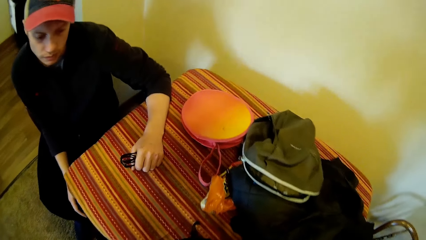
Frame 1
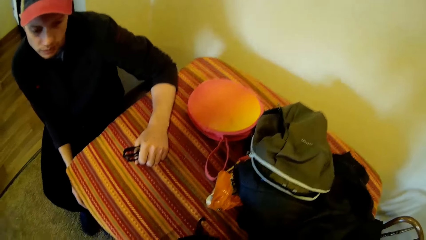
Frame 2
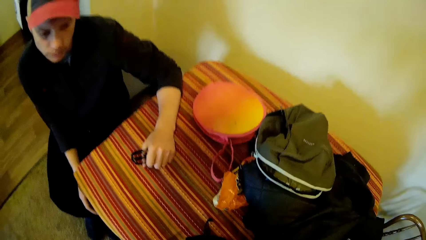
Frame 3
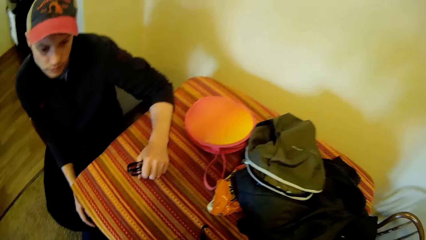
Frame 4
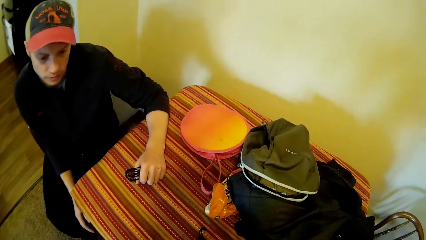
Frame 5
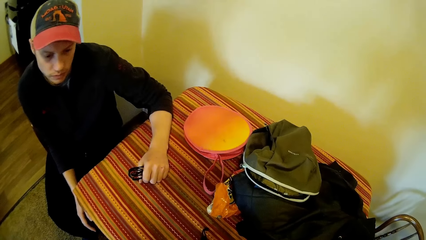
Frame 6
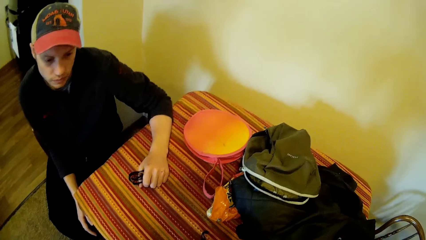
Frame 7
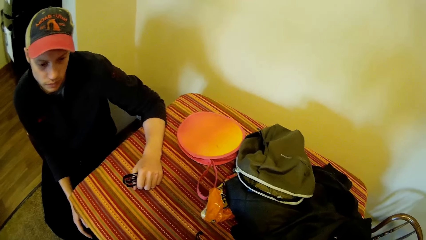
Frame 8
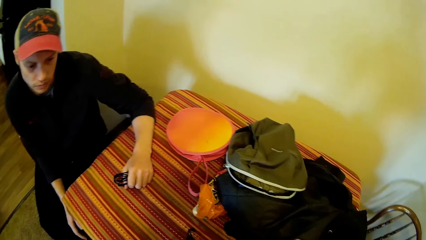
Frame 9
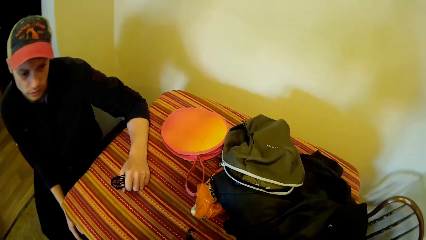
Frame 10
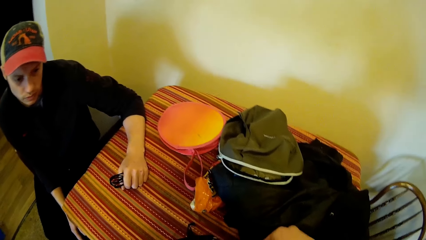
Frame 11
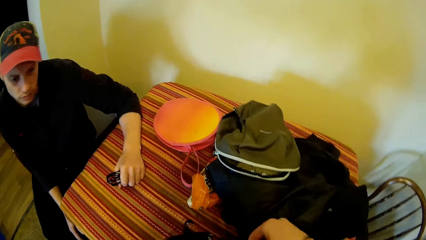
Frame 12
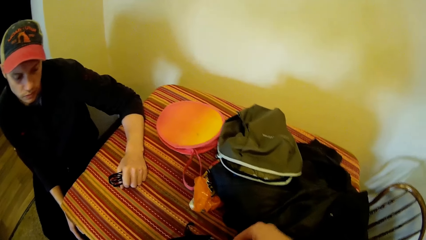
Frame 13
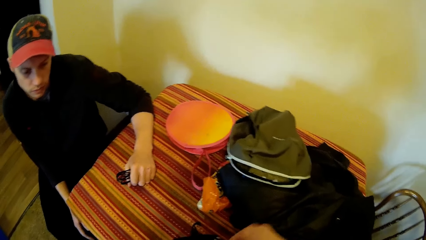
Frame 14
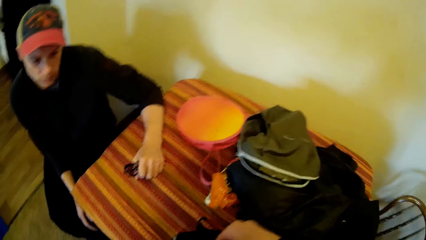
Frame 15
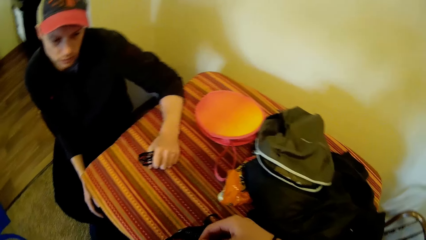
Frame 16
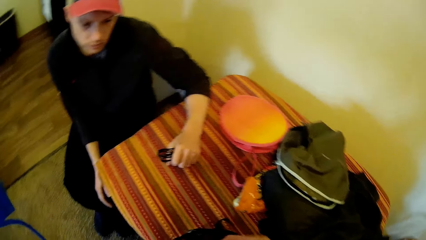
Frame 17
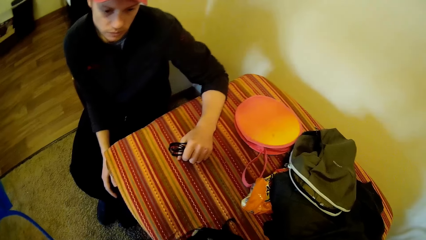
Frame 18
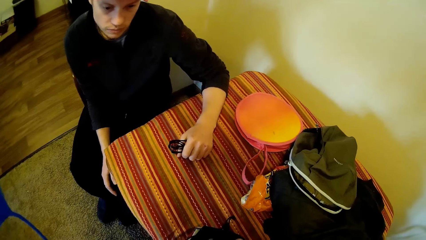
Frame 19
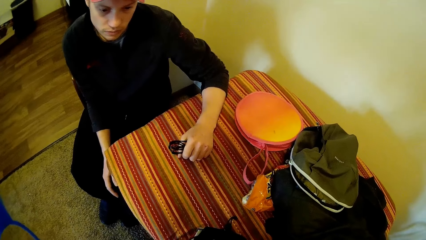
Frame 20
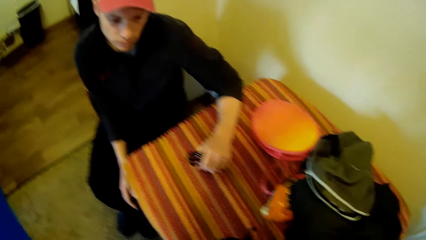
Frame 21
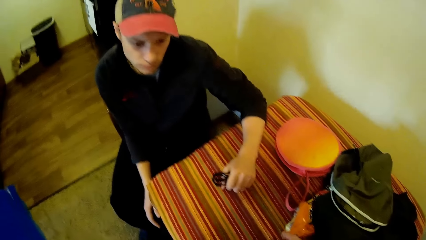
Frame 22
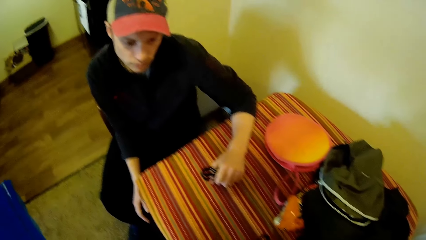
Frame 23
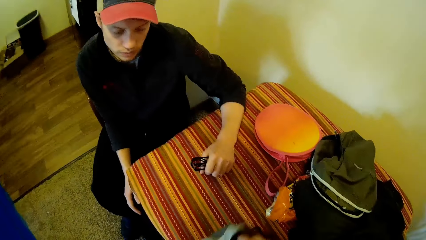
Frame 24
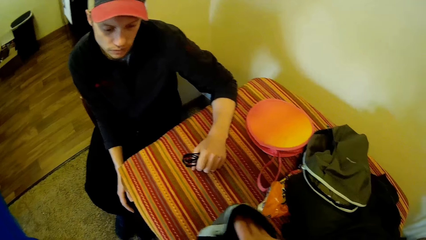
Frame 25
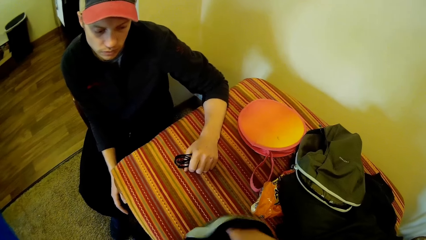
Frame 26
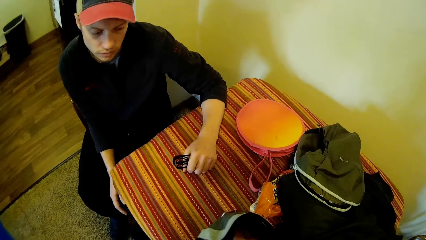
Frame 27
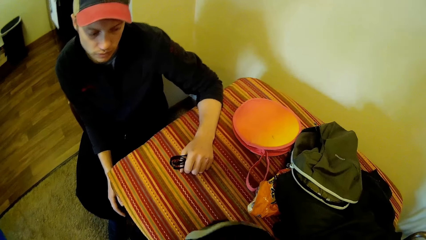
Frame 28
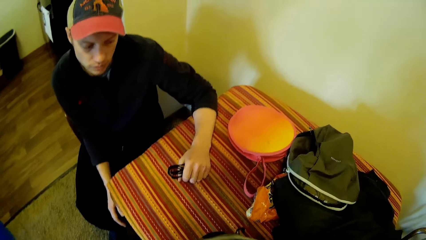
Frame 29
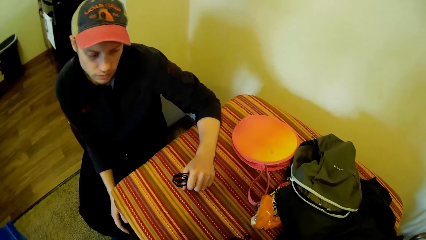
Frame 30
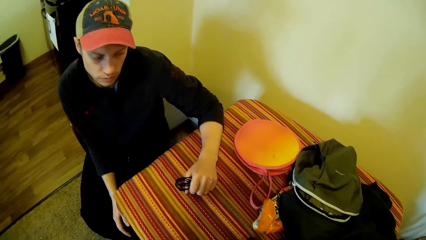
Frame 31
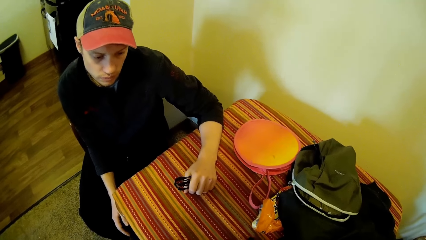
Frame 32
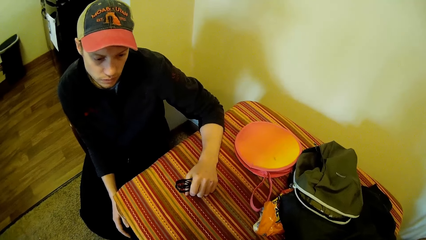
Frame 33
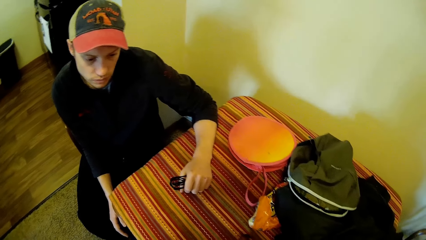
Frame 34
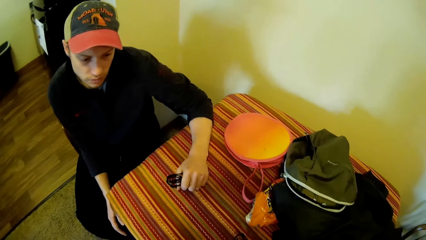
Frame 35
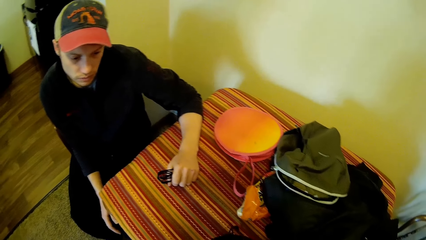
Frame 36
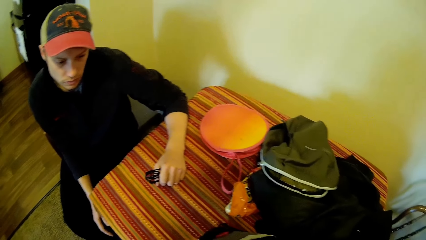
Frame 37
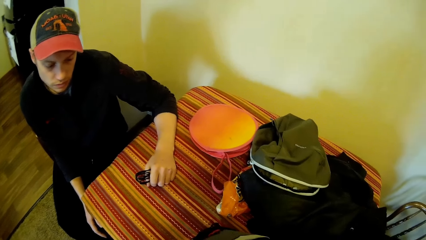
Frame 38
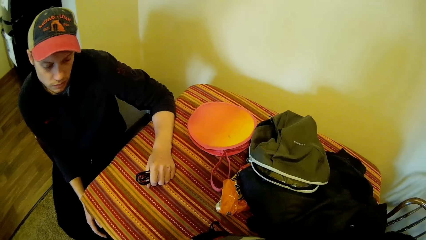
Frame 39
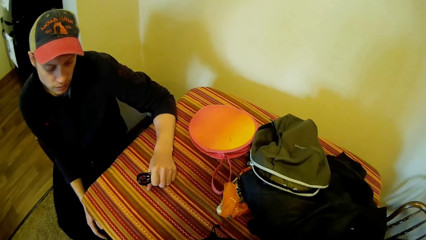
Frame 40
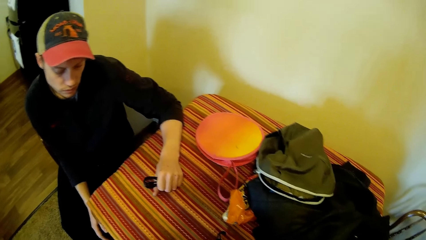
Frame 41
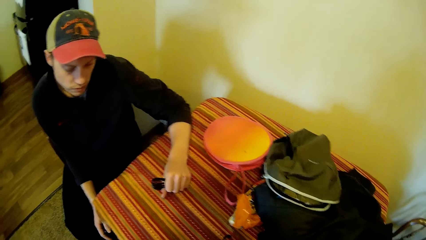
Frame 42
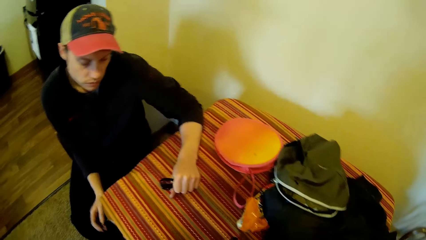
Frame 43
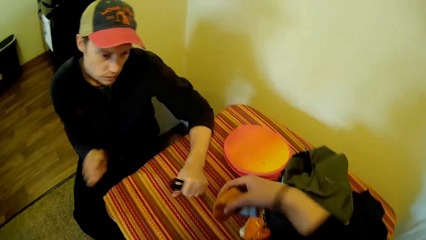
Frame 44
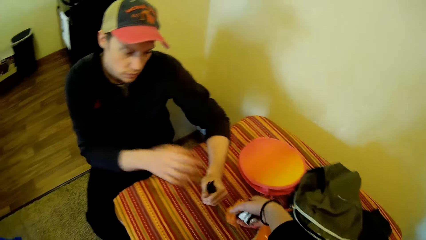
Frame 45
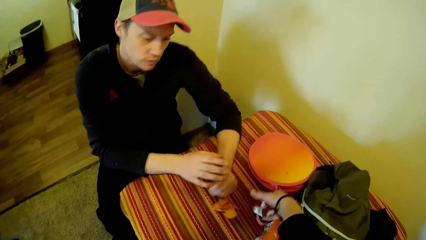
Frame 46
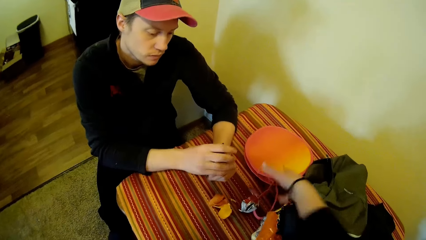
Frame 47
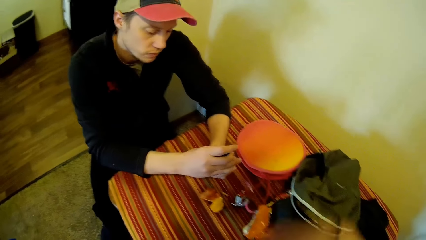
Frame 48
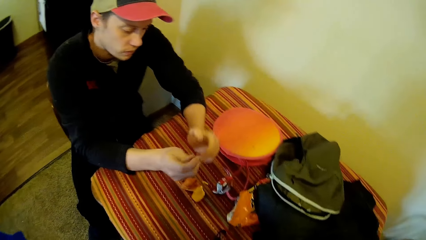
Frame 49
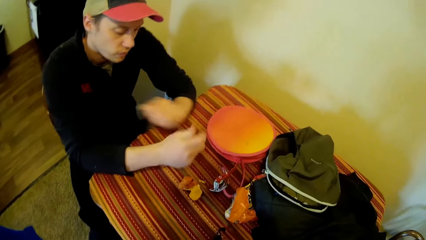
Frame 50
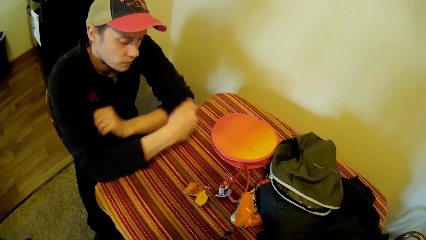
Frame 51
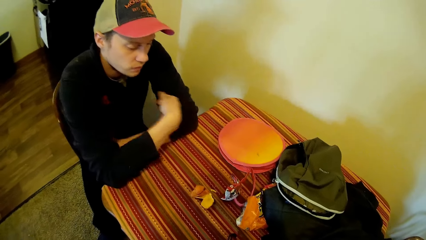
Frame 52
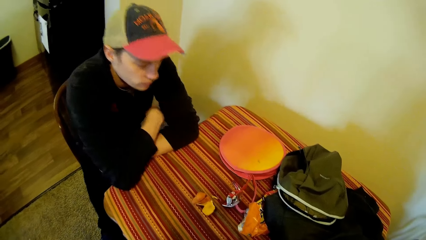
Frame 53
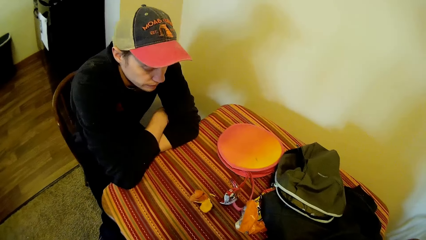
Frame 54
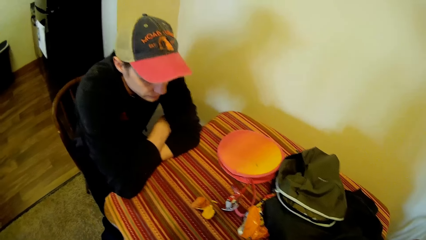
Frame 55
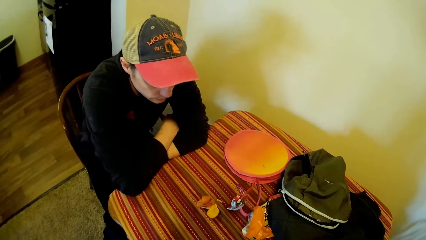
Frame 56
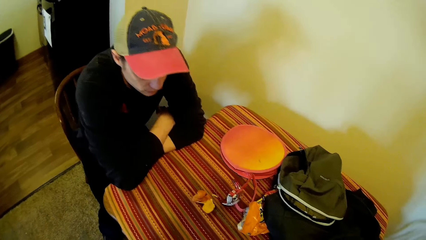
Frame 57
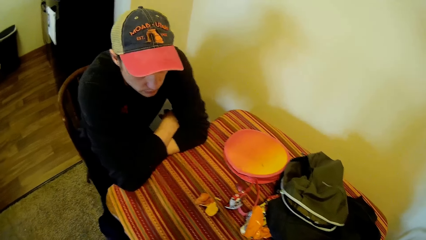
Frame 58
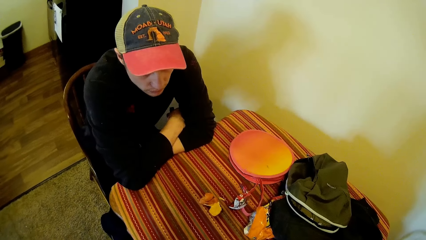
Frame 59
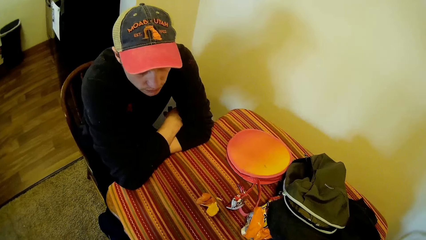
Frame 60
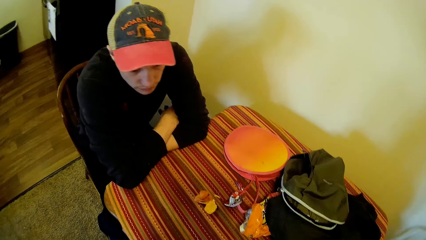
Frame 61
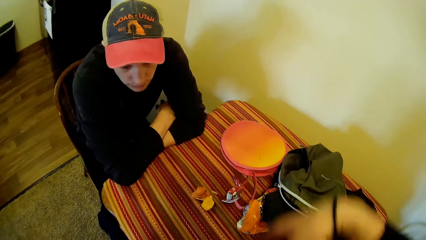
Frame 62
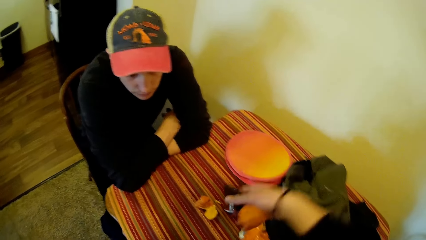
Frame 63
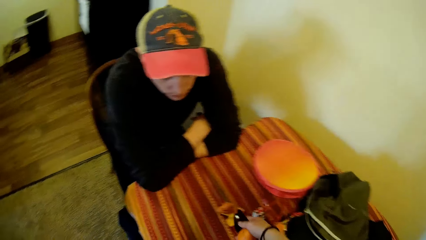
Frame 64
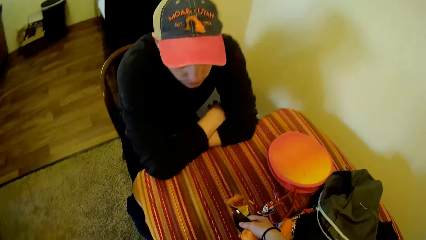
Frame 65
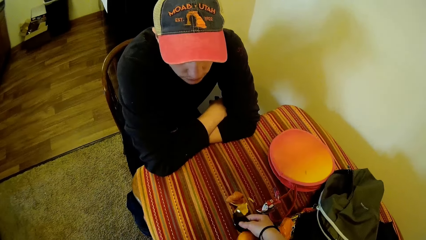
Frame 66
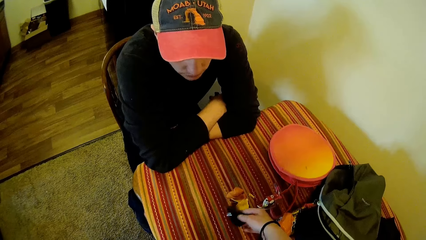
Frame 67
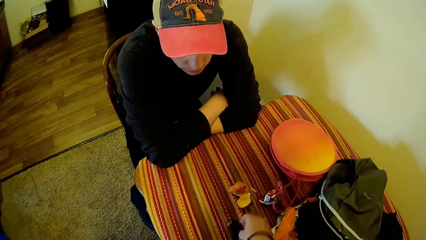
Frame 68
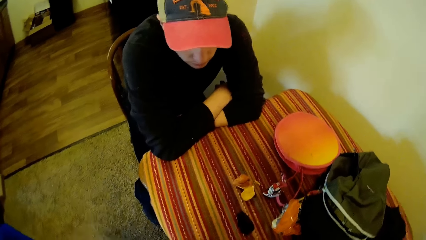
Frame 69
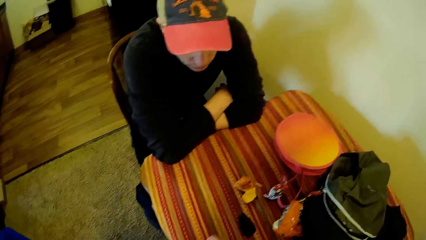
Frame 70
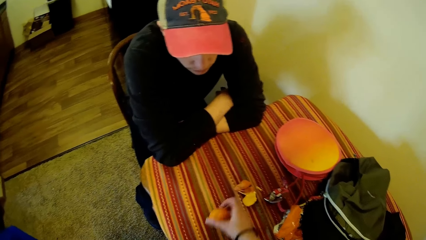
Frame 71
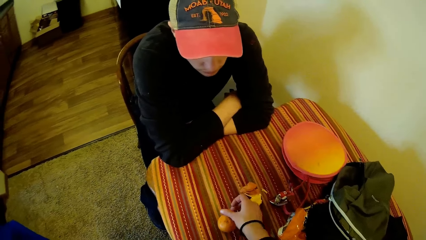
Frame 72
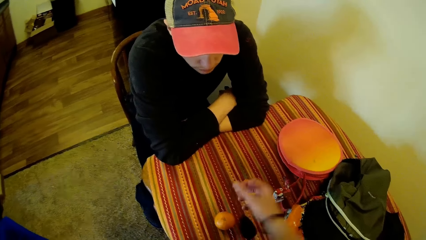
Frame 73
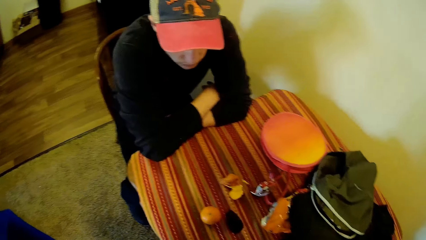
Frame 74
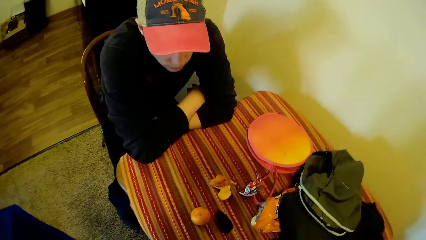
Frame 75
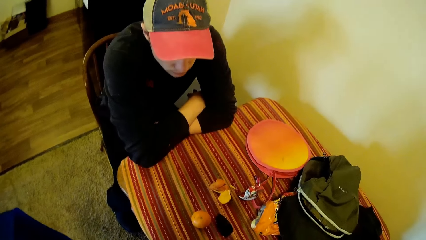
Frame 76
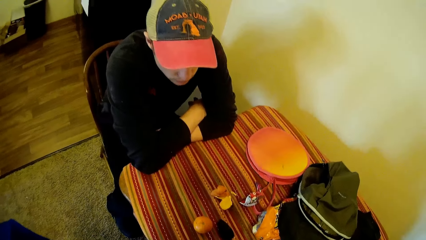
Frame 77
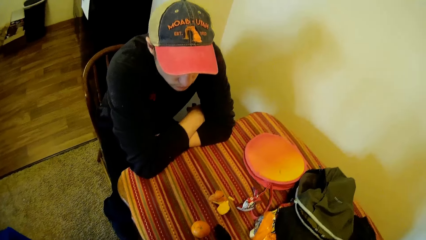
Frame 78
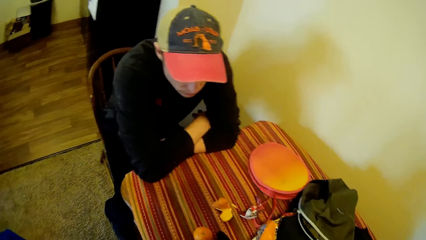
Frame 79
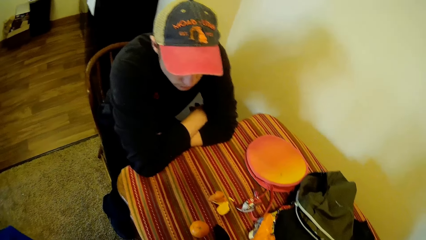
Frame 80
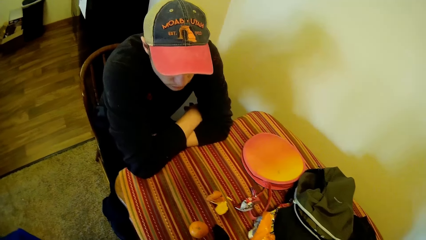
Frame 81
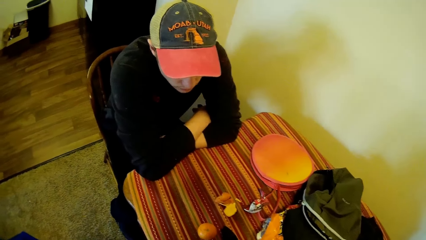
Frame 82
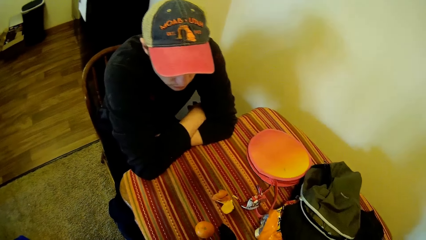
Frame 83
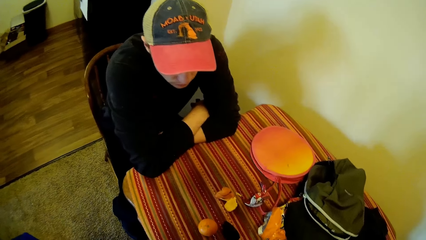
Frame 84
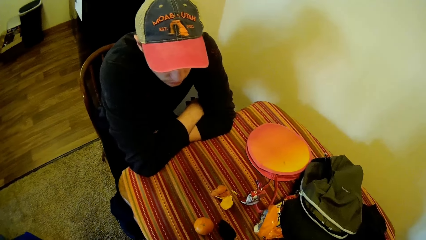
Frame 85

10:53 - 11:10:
The camera wearer opens the bag. They take out snacks from the bag and place the snacks on the table. They take out snacks from the bag. A man puts the hands on the table. The camera wearer places the snacks on the table. They take out snacks from the bag, place the snacks on the table, and take out snacks from the bag.
